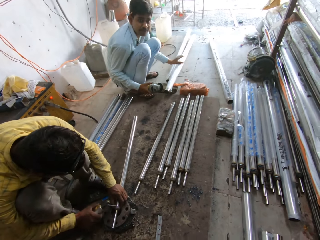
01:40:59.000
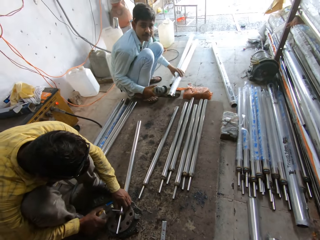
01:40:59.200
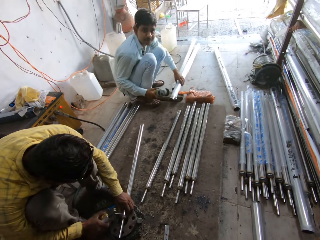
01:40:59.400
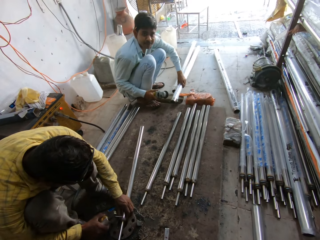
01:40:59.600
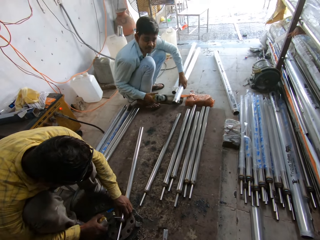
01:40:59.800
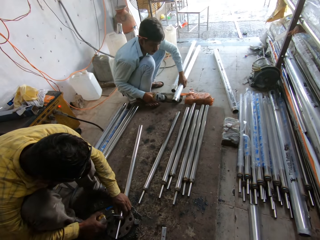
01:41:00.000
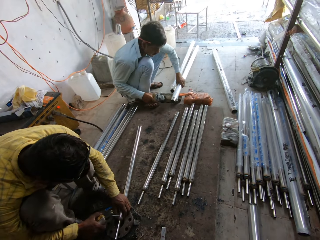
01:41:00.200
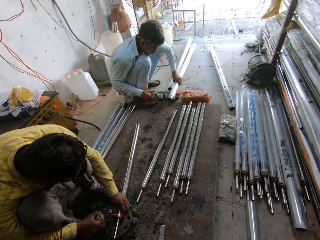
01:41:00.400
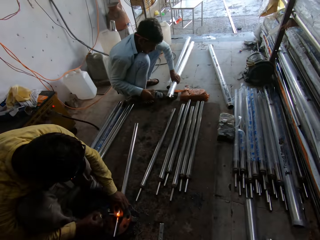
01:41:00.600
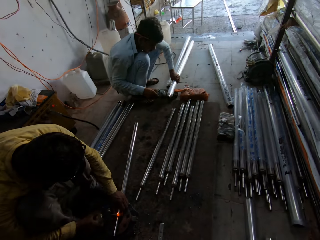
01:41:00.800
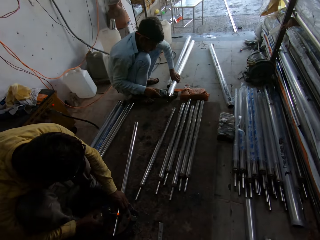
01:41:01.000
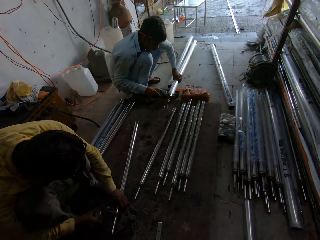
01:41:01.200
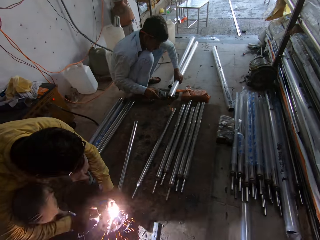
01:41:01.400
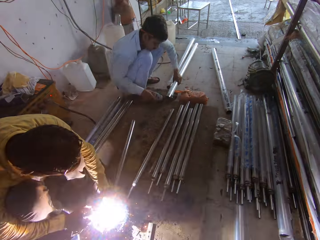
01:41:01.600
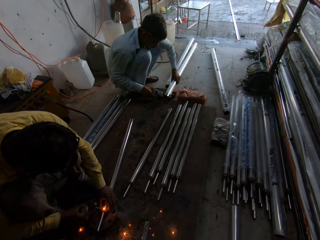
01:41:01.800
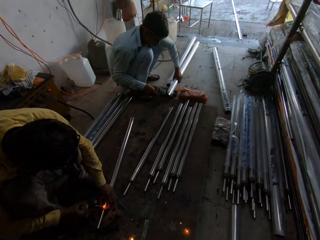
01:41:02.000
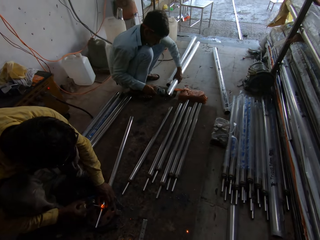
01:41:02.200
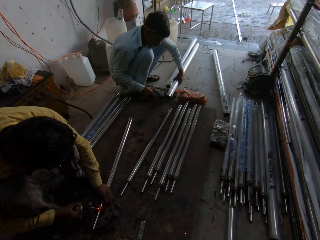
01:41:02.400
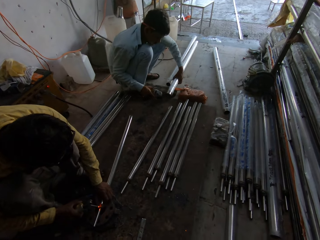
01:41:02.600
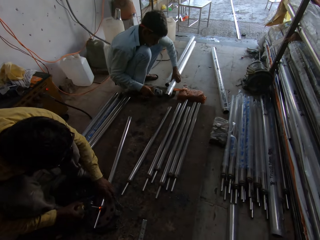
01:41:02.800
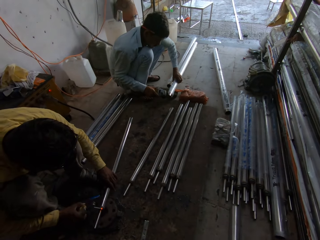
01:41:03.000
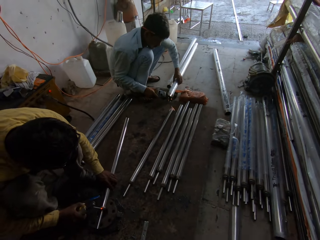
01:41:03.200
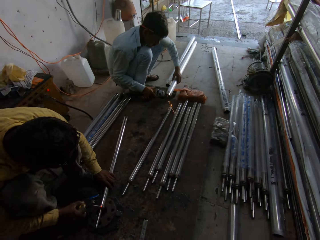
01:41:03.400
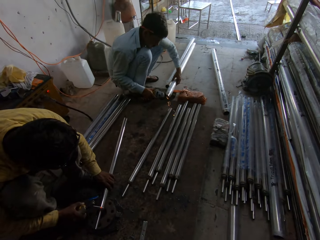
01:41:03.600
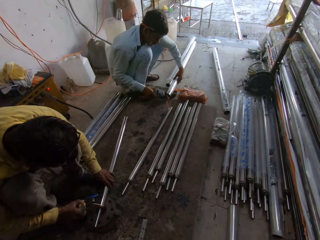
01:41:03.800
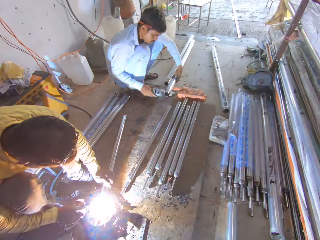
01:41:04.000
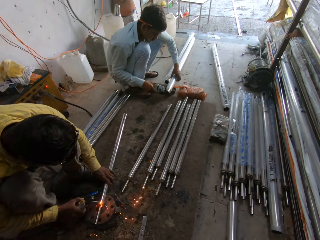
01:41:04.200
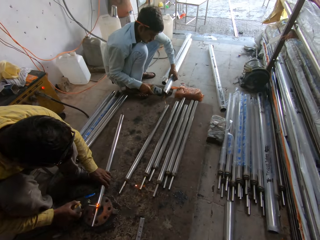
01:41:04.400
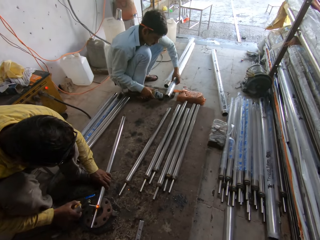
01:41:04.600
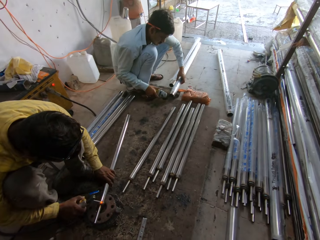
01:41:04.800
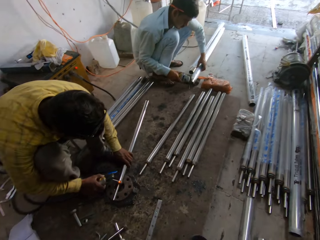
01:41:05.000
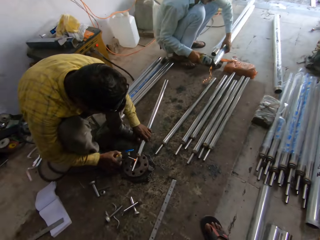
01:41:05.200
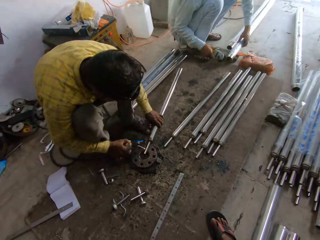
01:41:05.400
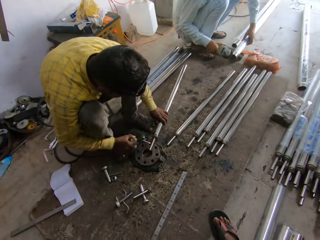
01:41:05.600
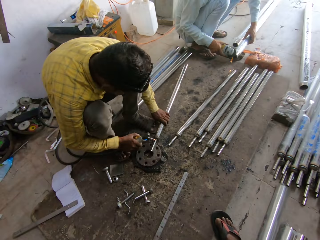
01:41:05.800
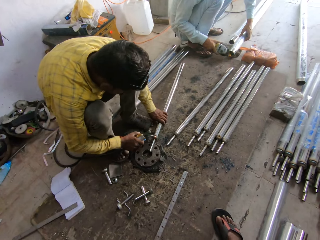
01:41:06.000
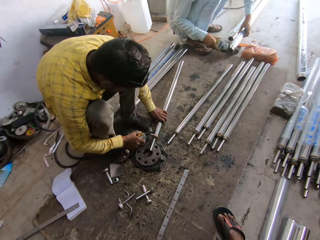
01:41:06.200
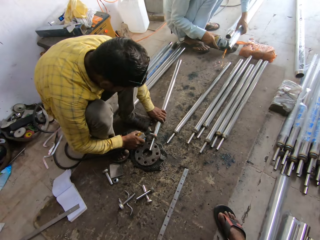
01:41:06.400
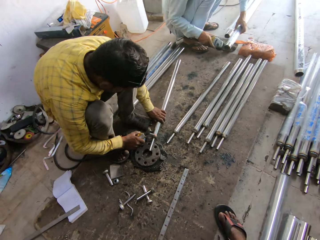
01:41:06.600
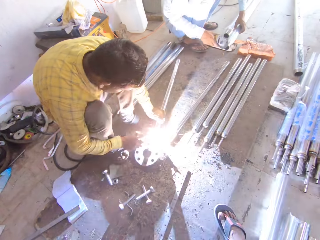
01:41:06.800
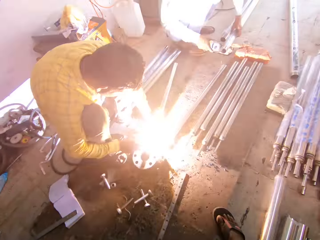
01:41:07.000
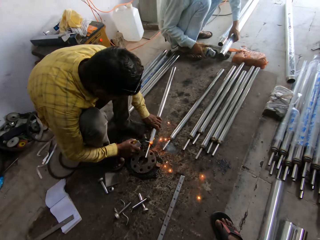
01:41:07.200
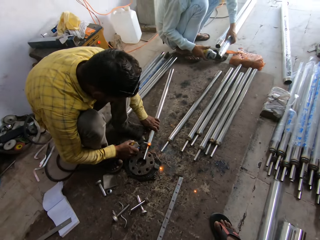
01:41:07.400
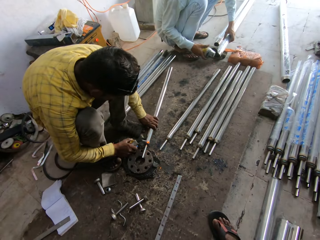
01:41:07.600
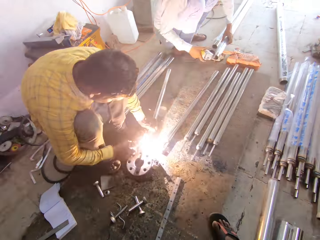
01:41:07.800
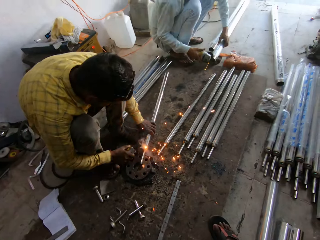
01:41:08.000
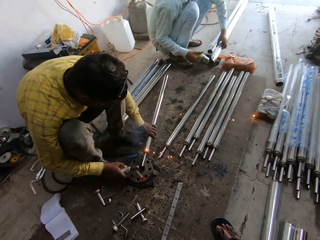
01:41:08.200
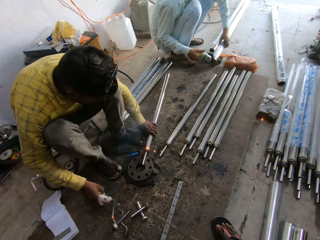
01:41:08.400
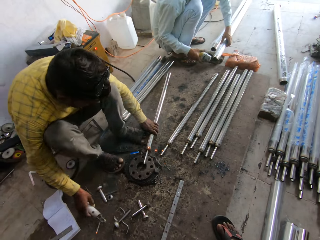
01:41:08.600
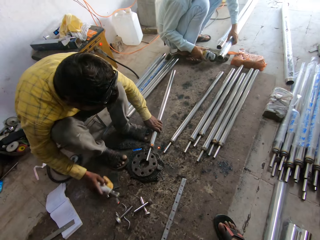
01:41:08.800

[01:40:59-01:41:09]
A man welds metal. Another man welds.

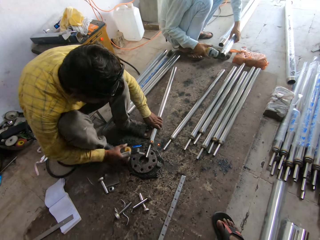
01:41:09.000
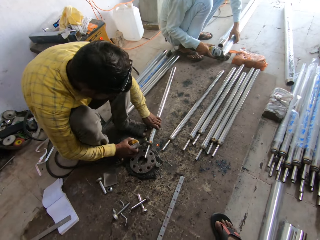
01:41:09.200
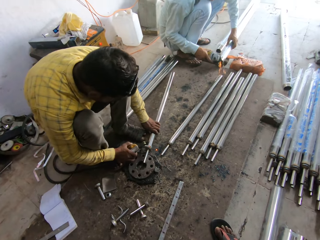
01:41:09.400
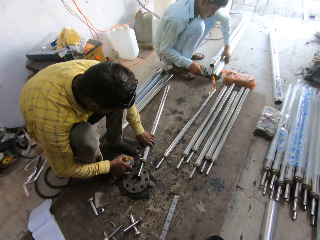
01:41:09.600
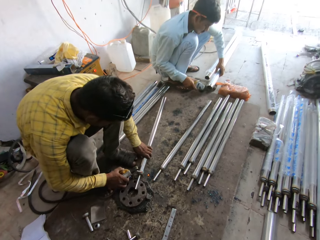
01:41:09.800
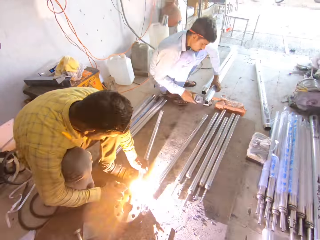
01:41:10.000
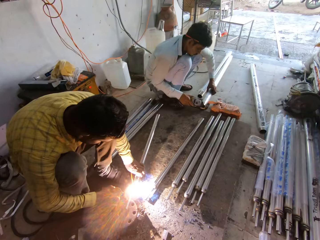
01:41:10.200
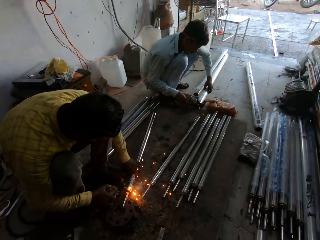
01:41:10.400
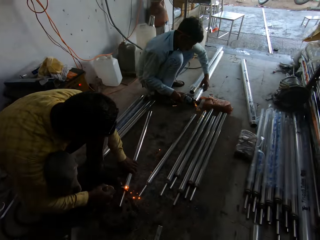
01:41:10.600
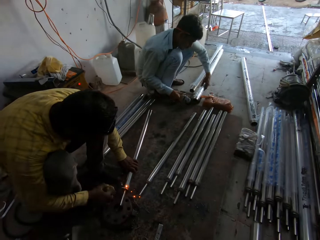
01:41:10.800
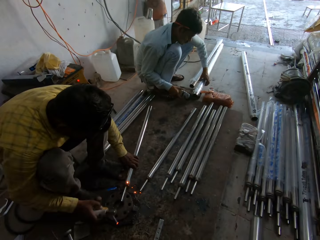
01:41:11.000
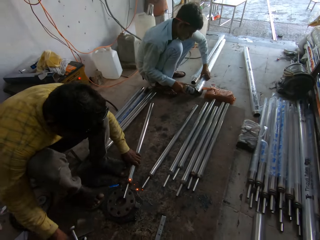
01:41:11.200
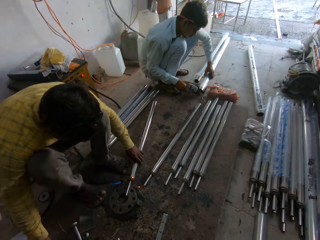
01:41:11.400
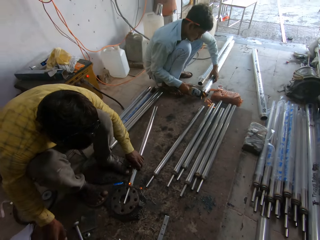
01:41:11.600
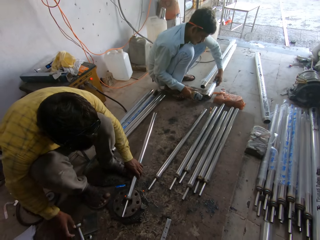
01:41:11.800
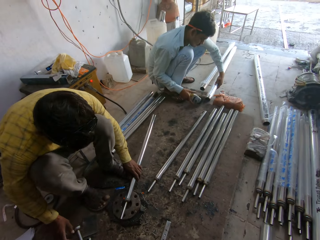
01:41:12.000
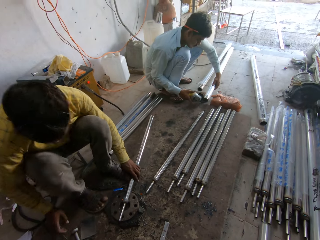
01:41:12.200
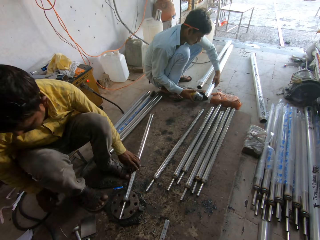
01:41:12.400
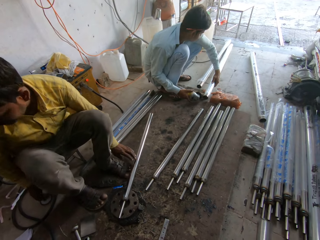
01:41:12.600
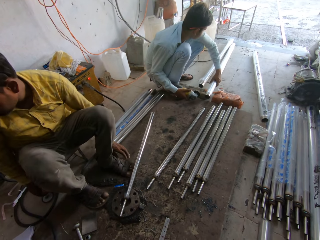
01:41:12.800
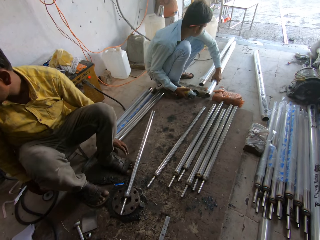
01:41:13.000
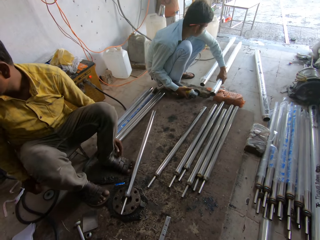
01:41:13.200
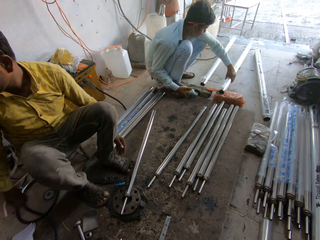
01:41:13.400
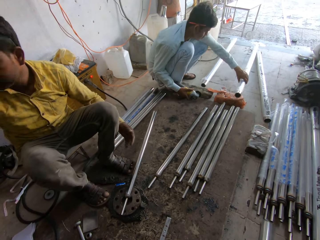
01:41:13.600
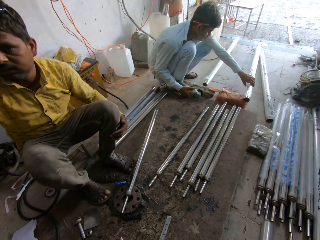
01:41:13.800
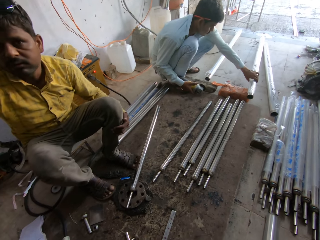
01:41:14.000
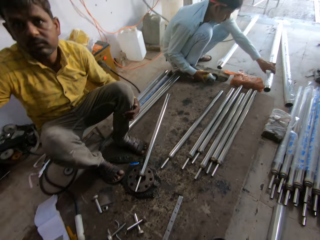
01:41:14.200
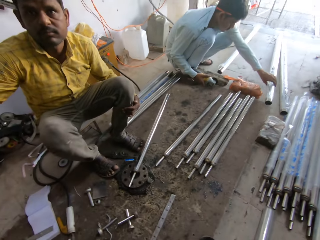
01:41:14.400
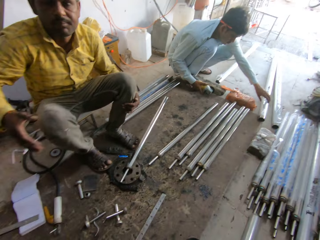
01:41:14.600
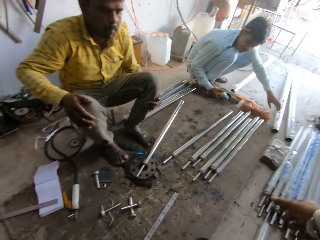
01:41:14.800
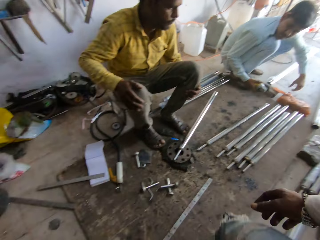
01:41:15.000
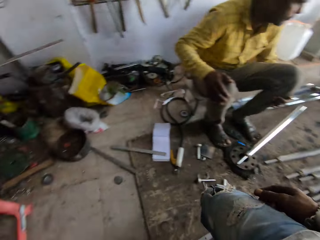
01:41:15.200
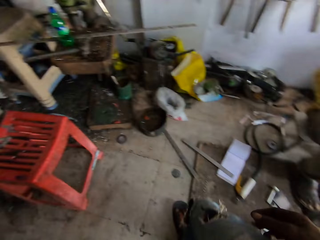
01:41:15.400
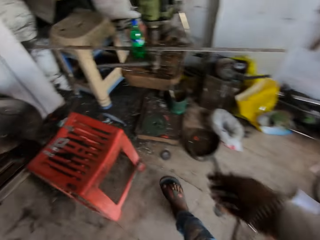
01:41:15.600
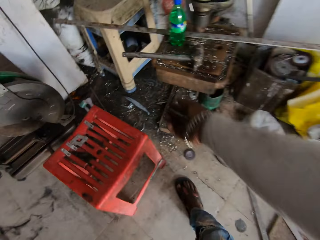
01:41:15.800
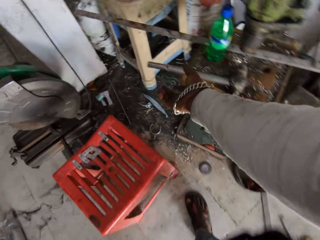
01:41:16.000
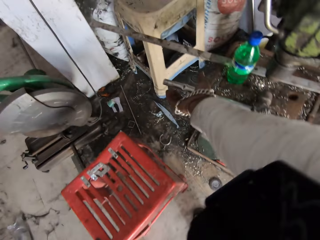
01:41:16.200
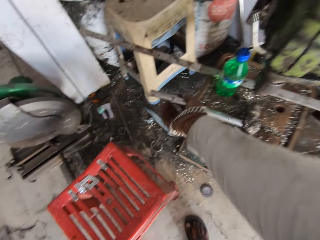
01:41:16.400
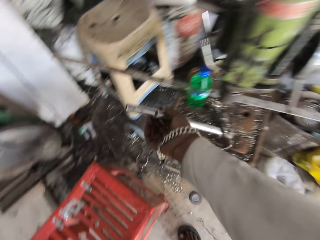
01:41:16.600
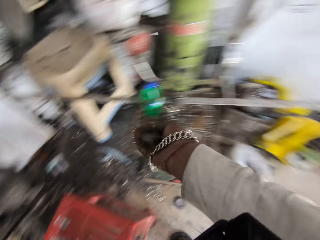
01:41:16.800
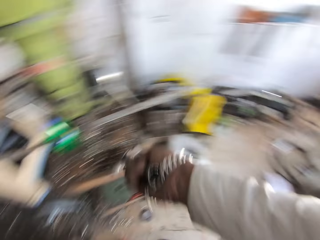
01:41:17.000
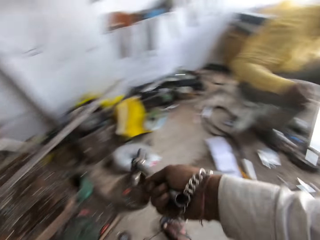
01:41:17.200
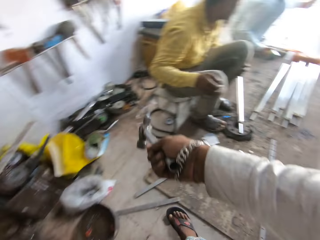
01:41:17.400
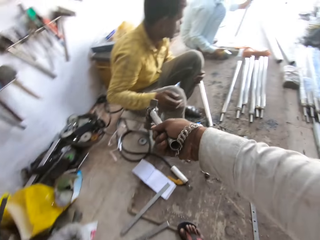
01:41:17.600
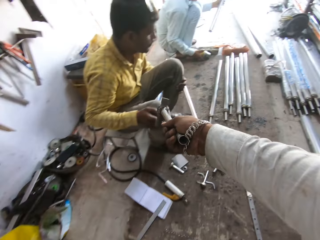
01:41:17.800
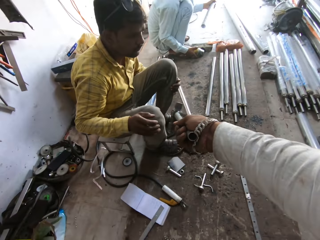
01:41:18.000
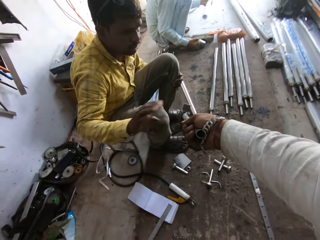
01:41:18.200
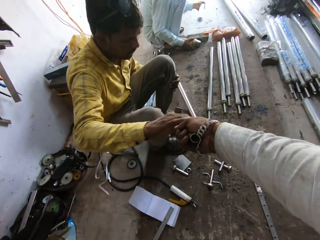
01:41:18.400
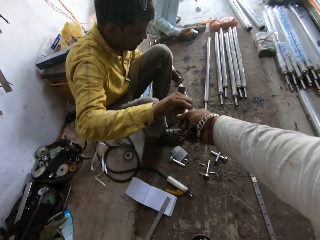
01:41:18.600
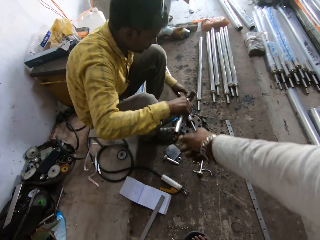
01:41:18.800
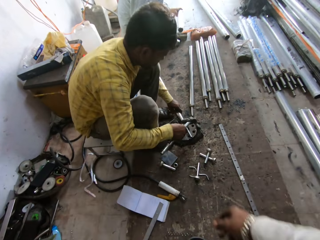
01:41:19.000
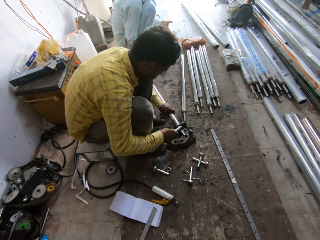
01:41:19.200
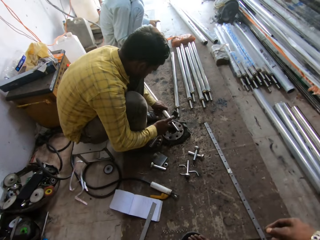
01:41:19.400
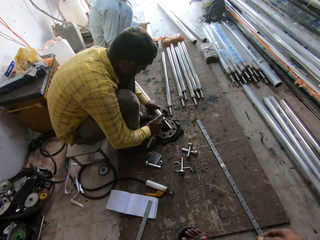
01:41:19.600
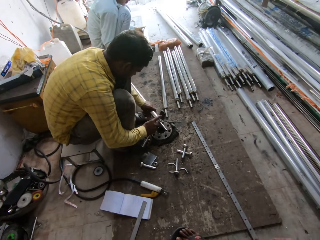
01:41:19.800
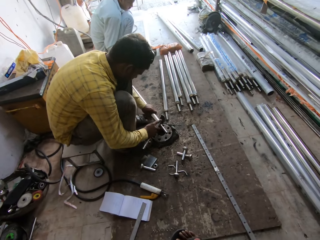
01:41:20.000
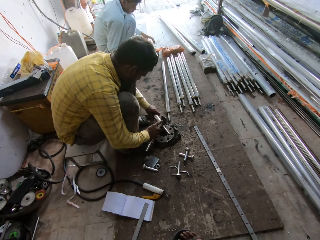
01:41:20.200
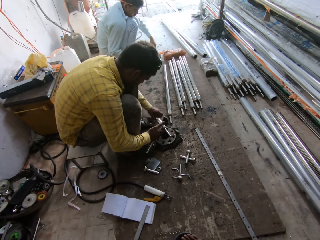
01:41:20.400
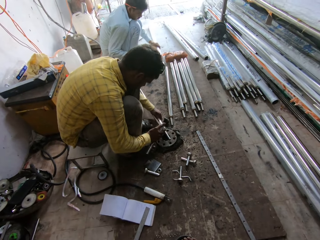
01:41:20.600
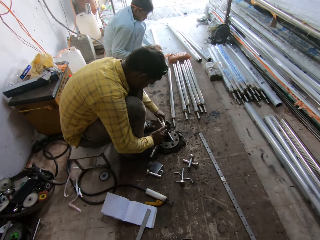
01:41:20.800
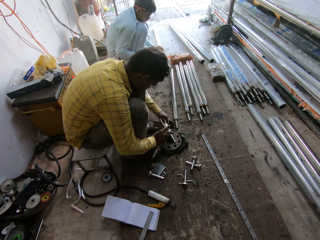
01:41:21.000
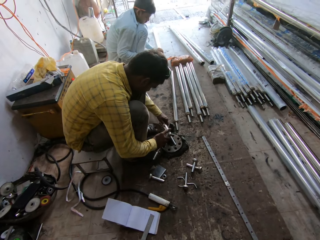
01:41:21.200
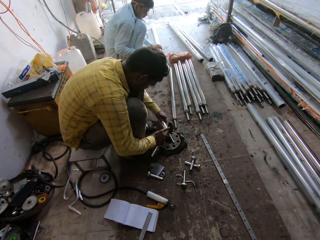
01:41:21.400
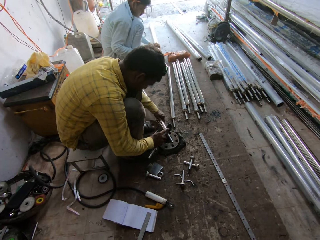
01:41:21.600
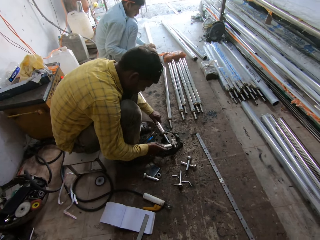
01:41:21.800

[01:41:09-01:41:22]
A man puts a welding gun down, picks up the welding gun, and welds metal. Another man welds metal. The first man puts the welding gun down. The other man looks aside. The first man lifts a hand. The other man puts the metal down. The camera wearer walks across. They pick up a hammer. They give the first man the hammer. The first man hits the metal.
